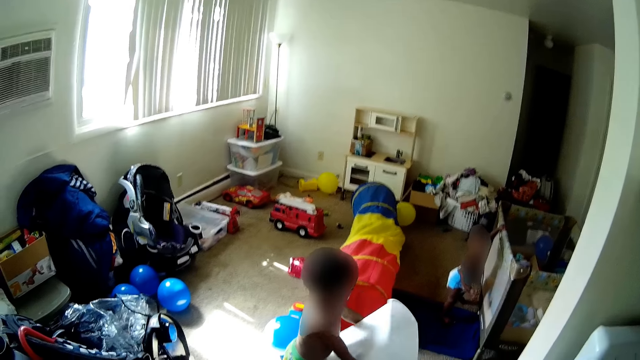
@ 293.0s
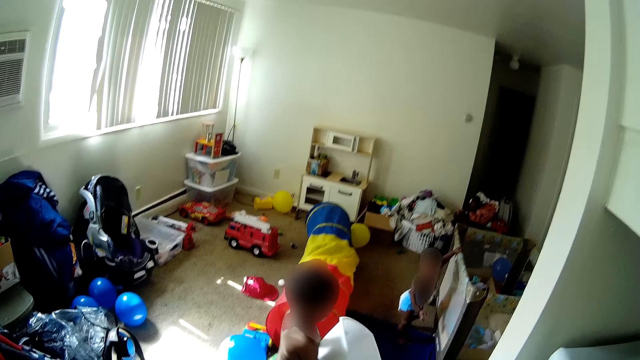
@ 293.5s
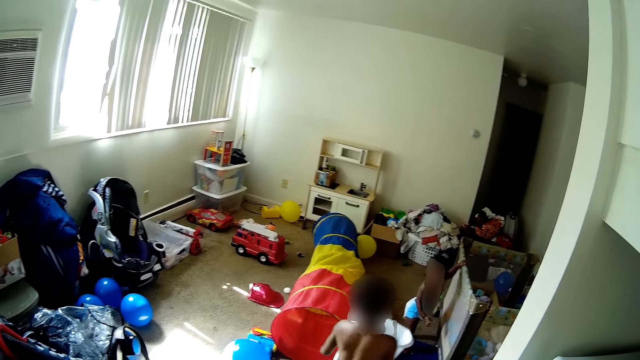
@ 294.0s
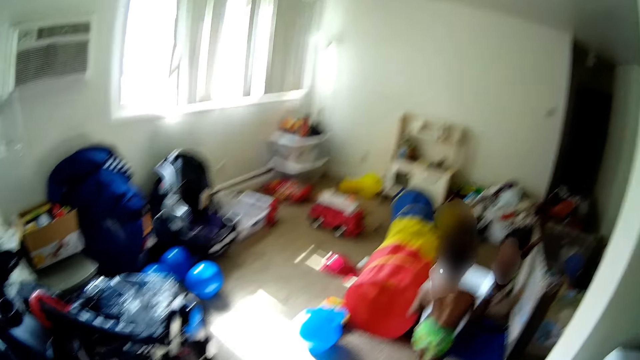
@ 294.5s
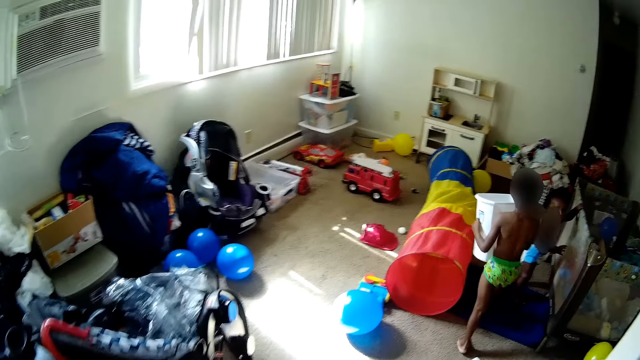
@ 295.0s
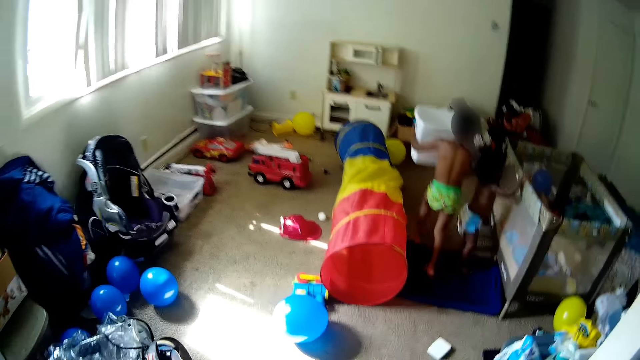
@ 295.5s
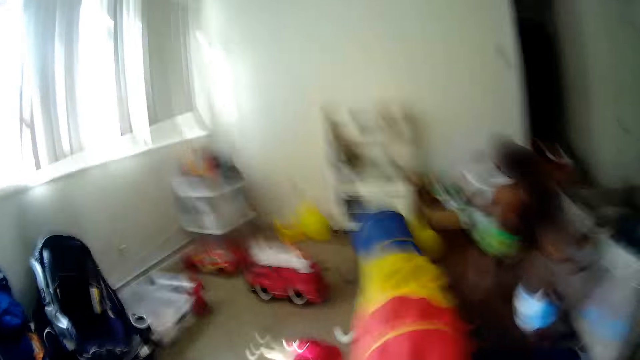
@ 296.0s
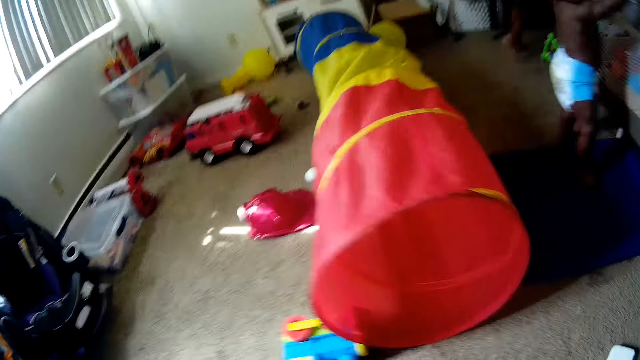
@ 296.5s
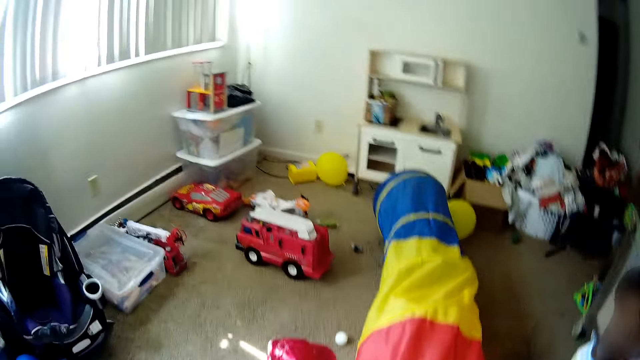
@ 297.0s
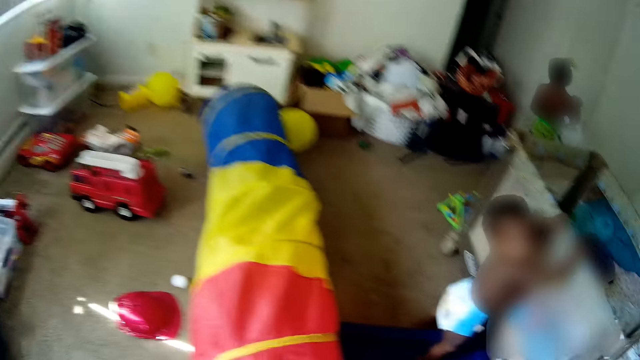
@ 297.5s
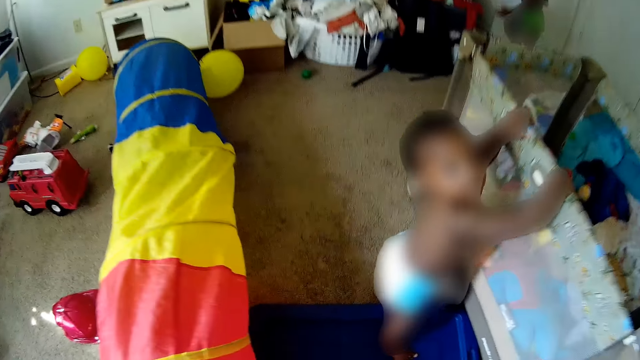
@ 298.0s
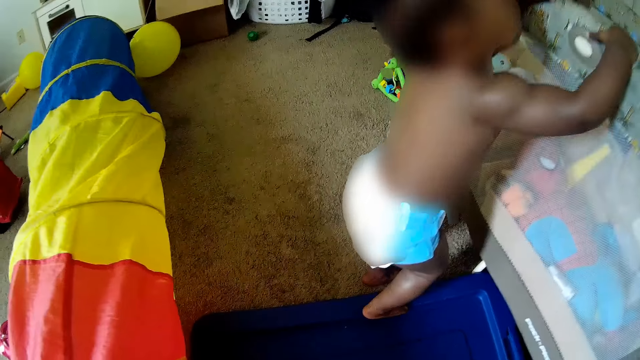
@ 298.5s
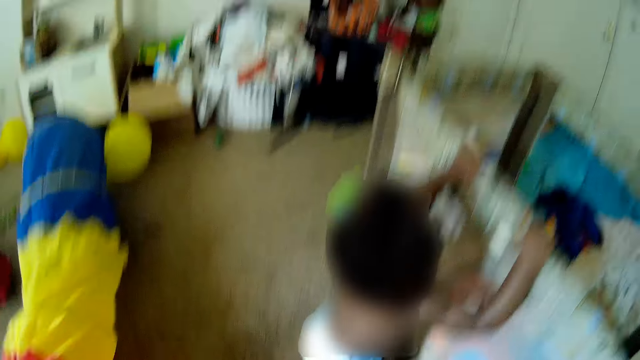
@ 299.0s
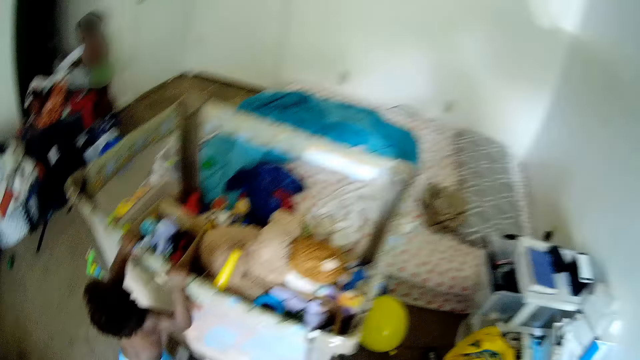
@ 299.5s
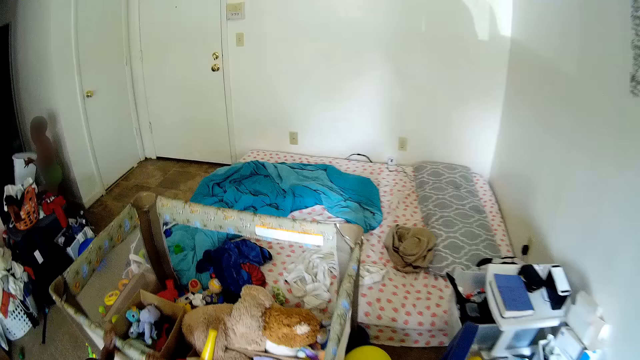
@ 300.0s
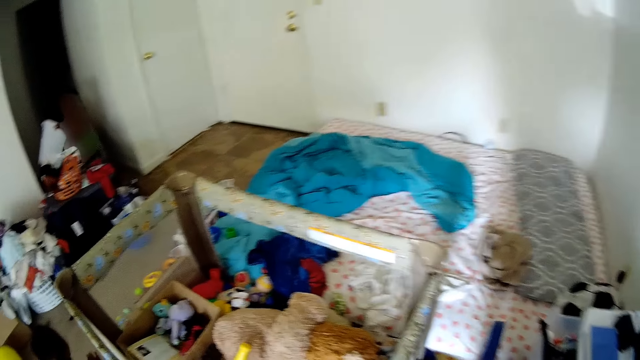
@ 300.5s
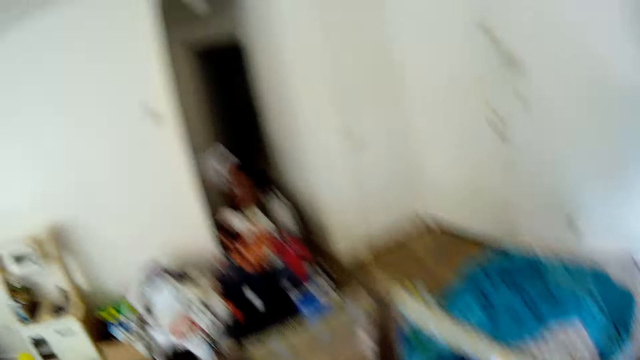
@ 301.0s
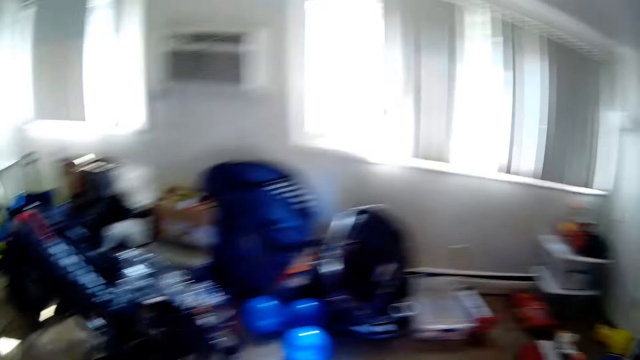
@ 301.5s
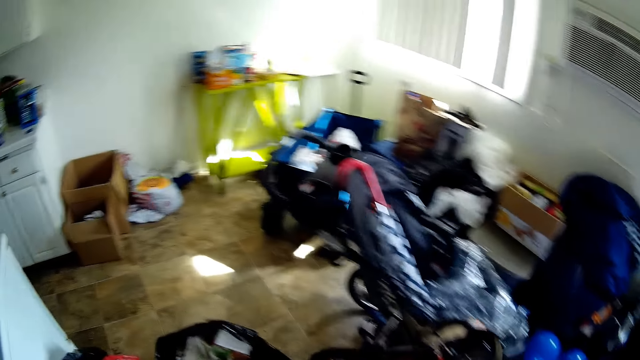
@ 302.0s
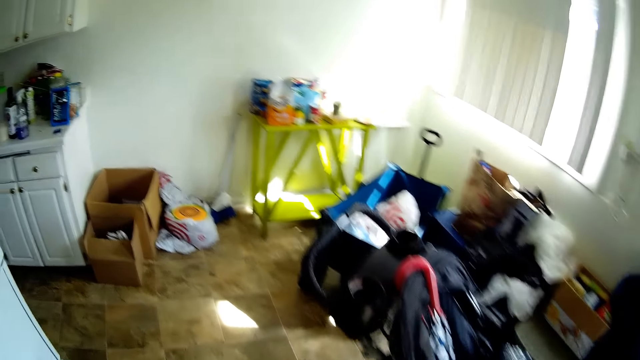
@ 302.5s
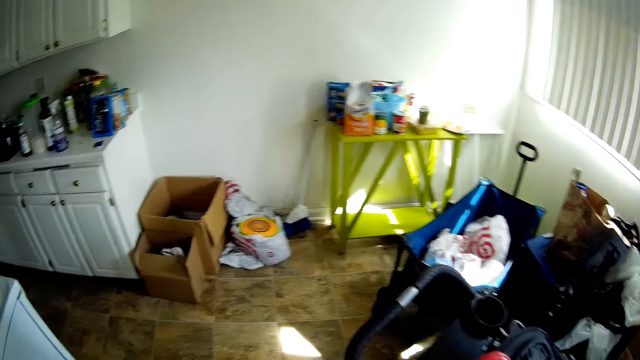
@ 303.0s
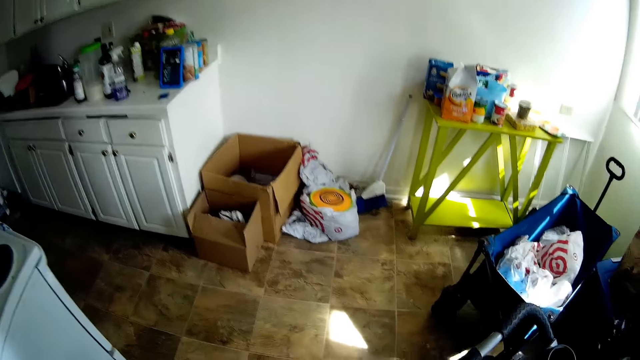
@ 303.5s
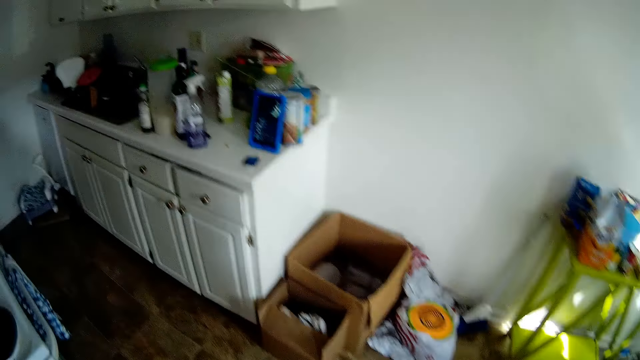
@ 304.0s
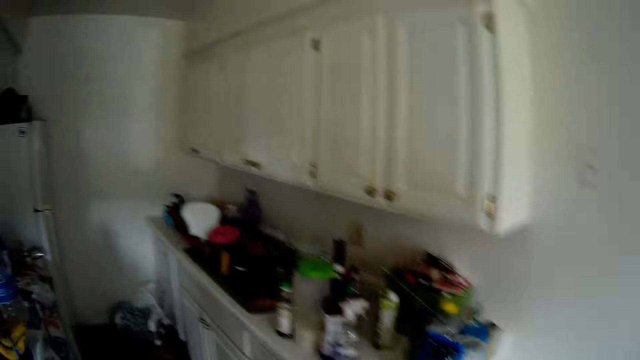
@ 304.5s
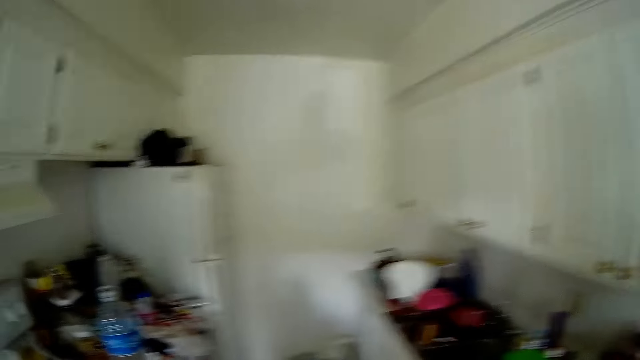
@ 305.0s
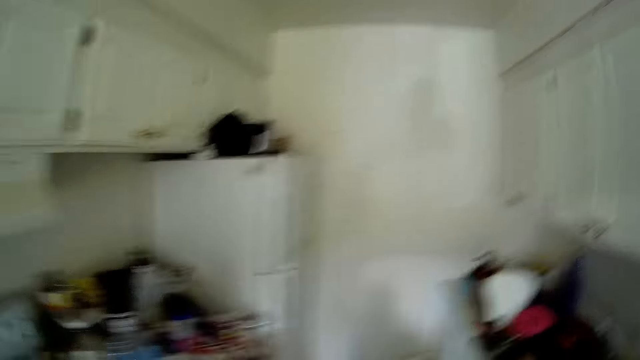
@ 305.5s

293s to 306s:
A boy holds the dustbin. The camera wearer interacts with the boy. The boy walks to a room with the bucket in both hands. The camera wearer walks to the room. They walk around the room. They look around the room. The boy speaks to himself. The camera wearer walks to the kitchen. They walk to the counter.

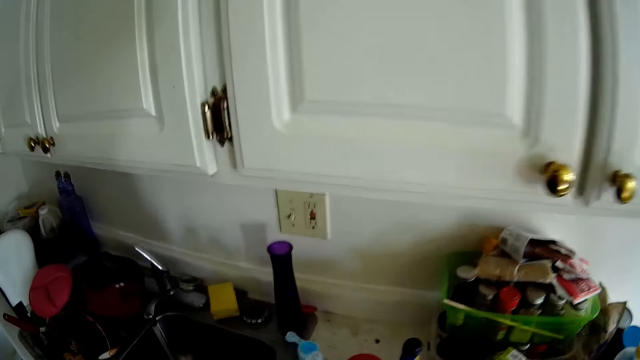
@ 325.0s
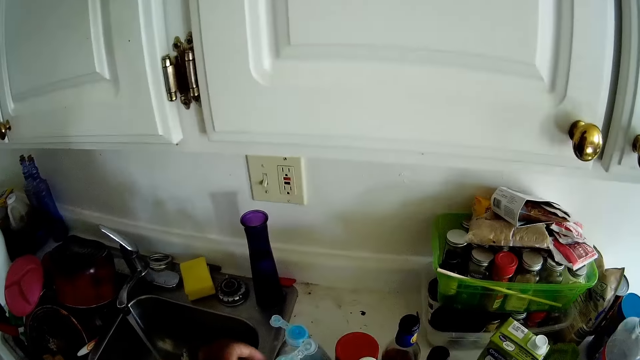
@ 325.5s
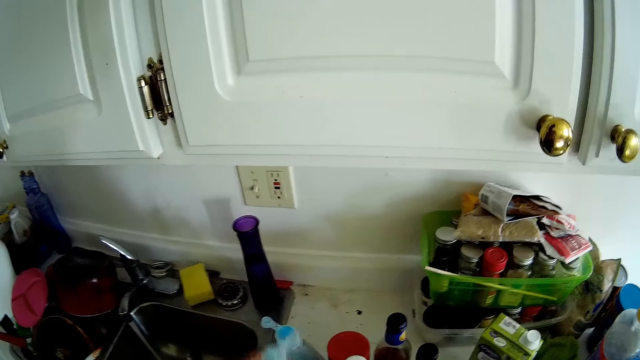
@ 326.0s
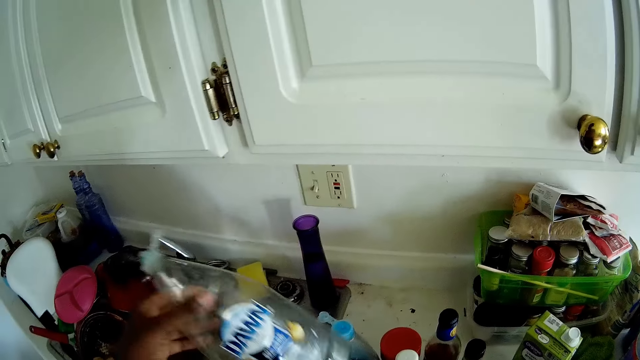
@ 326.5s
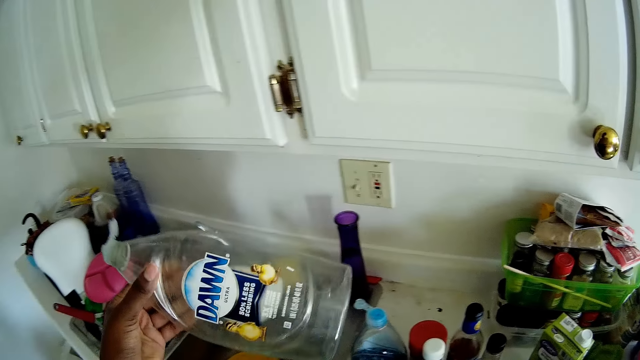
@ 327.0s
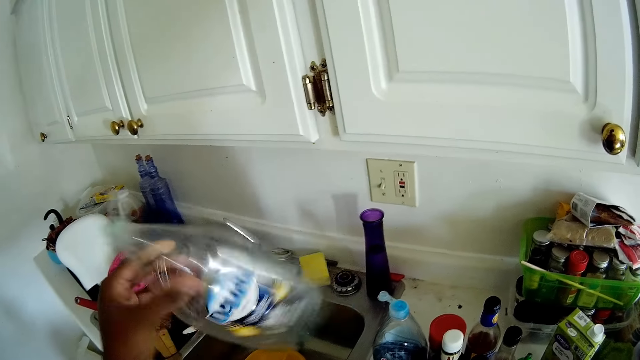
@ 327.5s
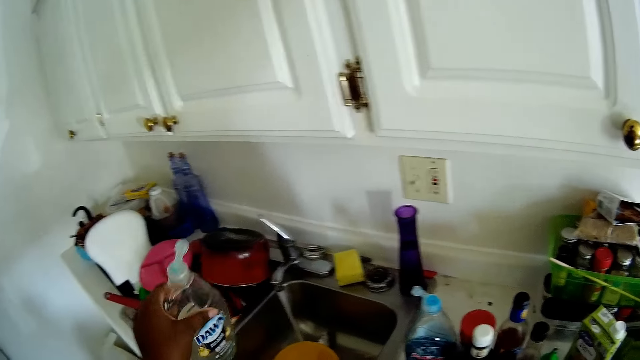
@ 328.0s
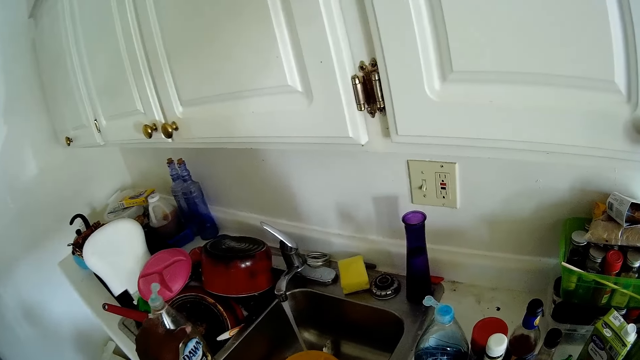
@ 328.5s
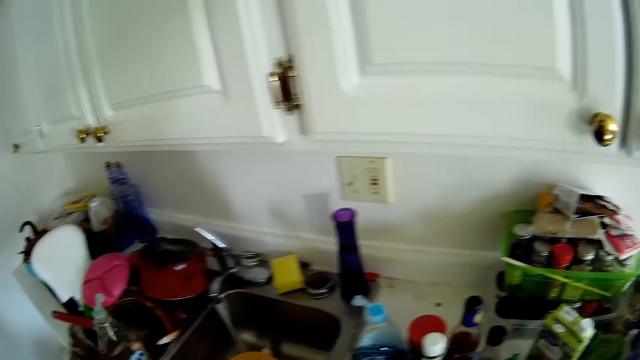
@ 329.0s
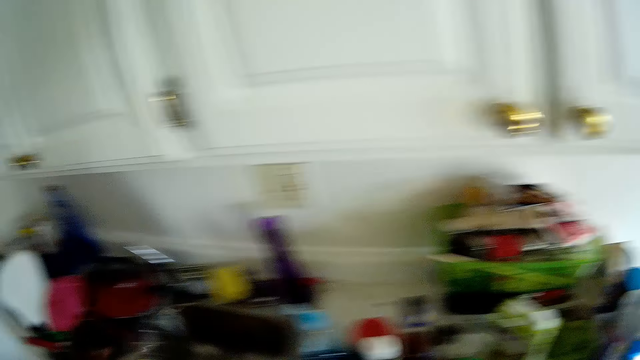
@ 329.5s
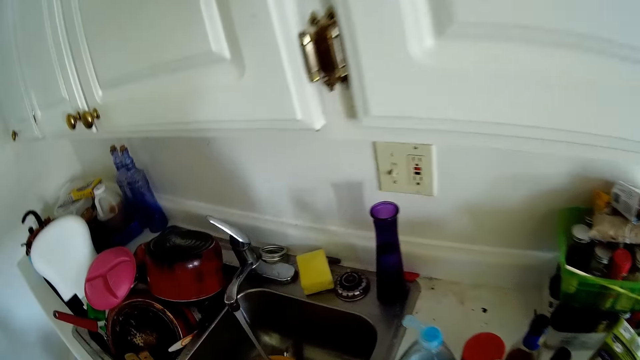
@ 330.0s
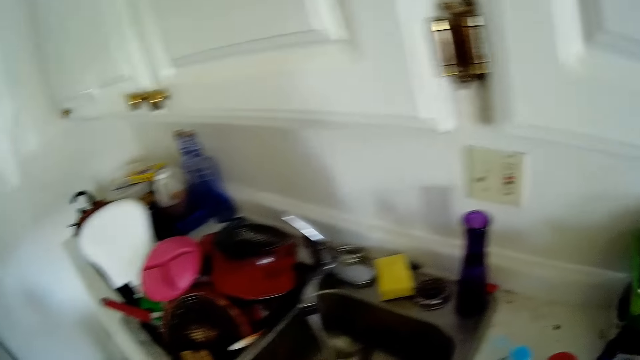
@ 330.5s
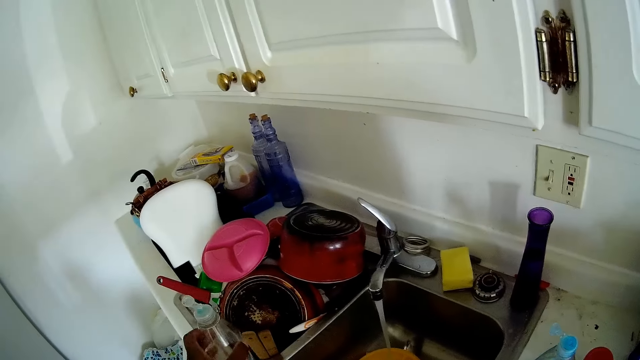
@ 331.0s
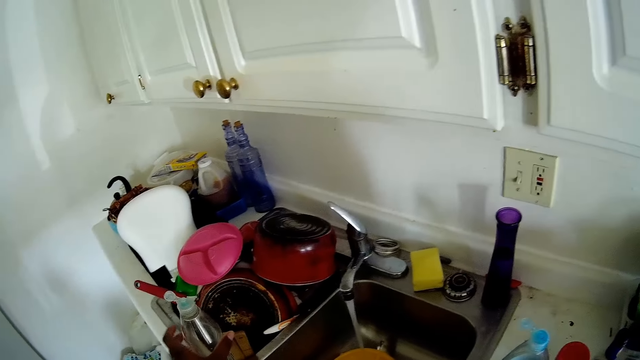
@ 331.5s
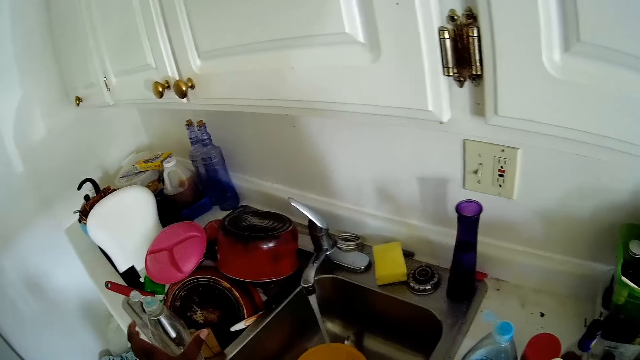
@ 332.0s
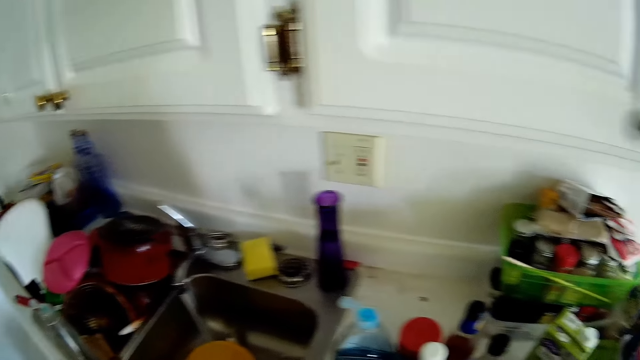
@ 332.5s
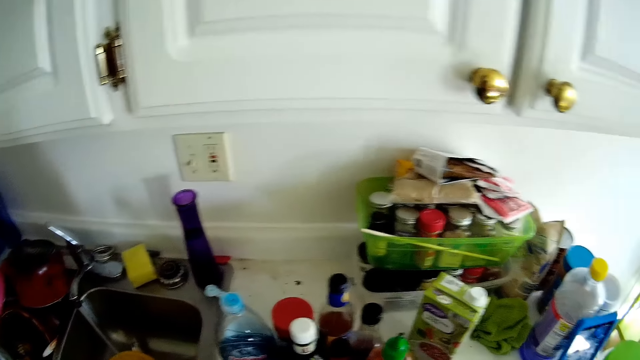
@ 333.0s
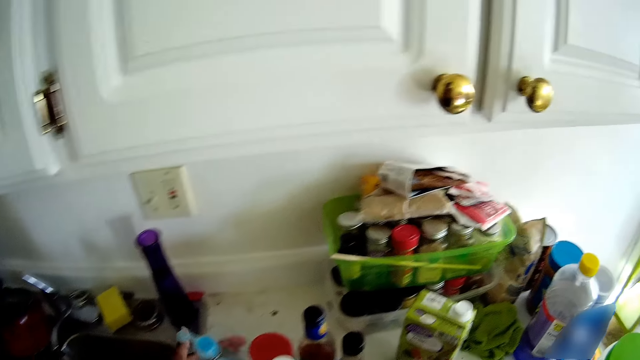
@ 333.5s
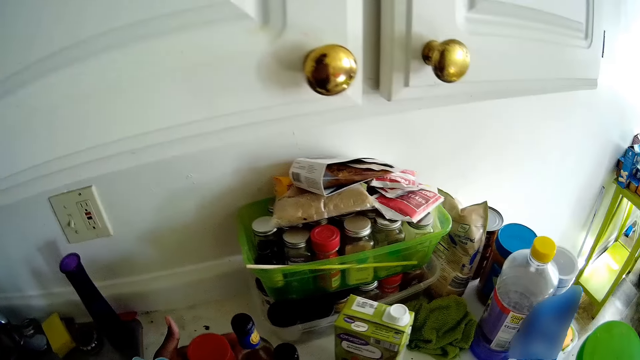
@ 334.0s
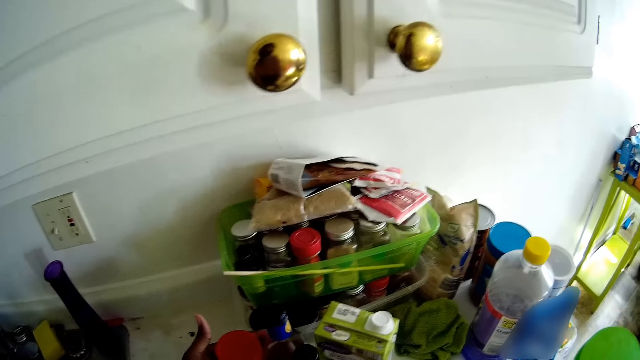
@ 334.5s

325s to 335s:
The camera wearer holds a plastic bottle in her left hand. She picks up the bottle from the sink. She shakes the bottle. She drops the plastic bottle on the kitchen sink with her left hand. She drops the plastic bottle on the kitchen sink with her left hand again. She adjusts some bottles on the kitchen counter.
